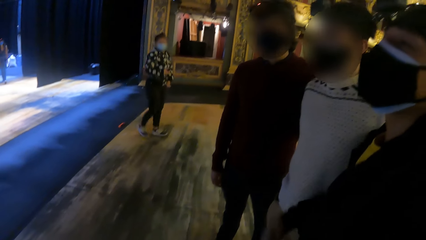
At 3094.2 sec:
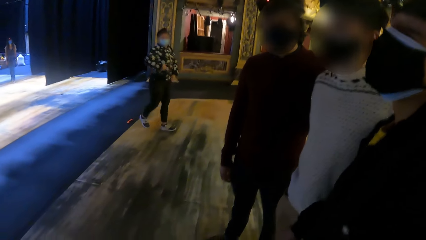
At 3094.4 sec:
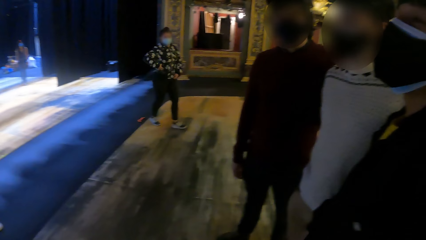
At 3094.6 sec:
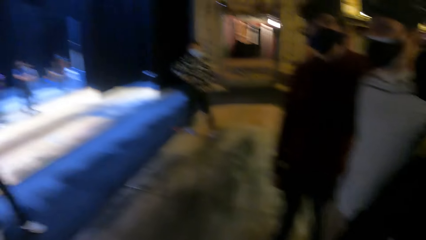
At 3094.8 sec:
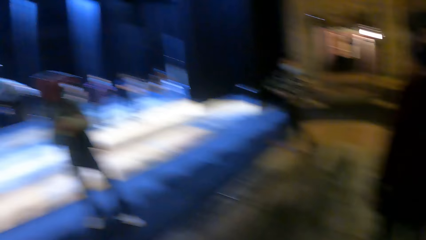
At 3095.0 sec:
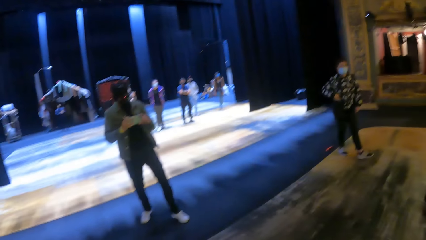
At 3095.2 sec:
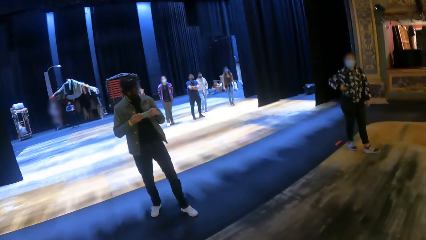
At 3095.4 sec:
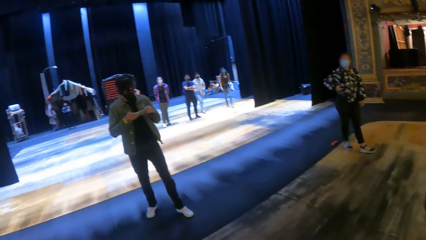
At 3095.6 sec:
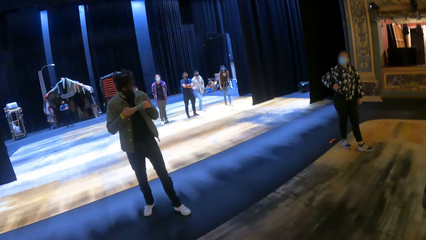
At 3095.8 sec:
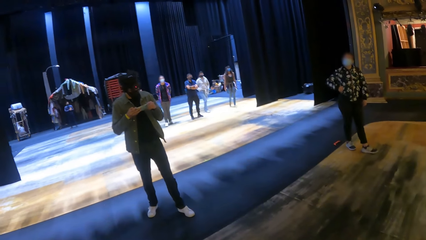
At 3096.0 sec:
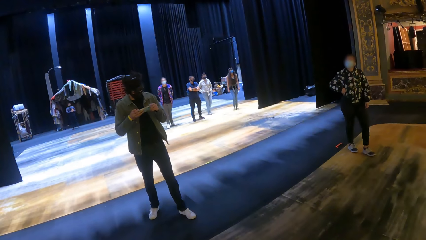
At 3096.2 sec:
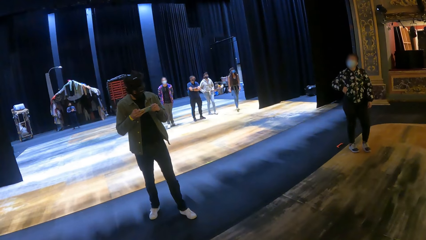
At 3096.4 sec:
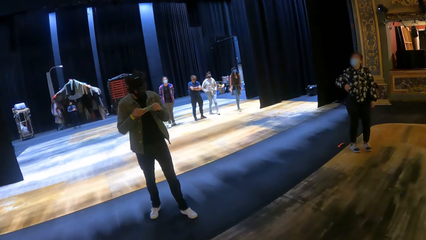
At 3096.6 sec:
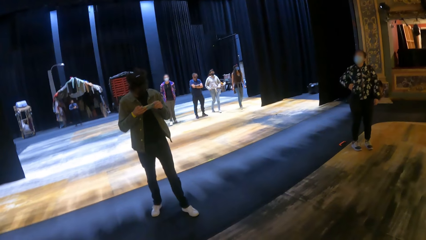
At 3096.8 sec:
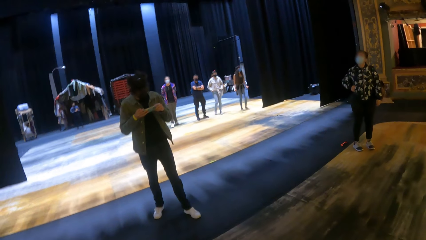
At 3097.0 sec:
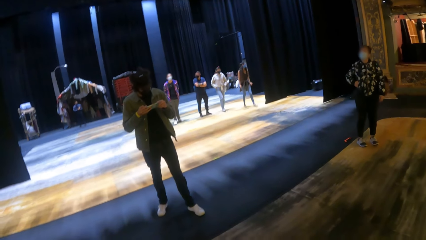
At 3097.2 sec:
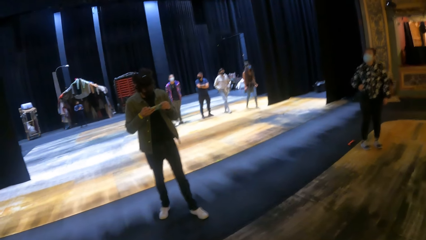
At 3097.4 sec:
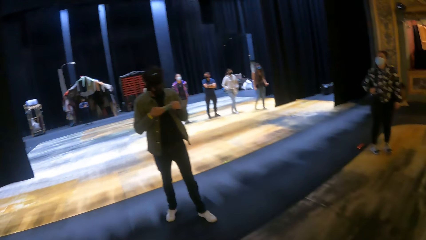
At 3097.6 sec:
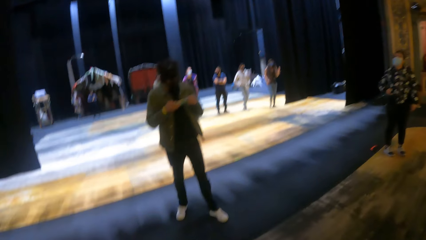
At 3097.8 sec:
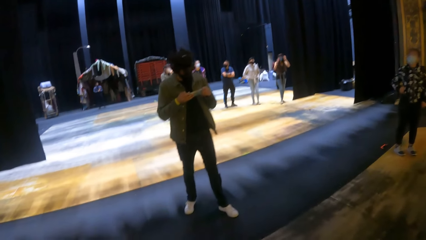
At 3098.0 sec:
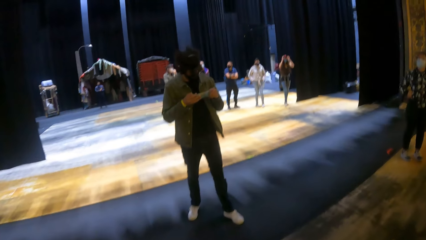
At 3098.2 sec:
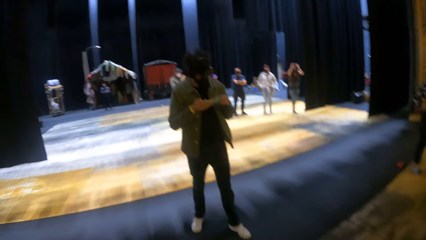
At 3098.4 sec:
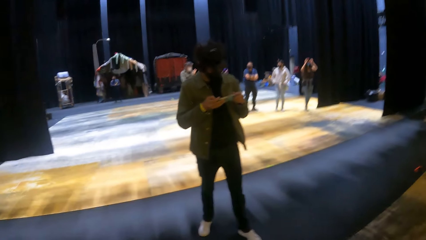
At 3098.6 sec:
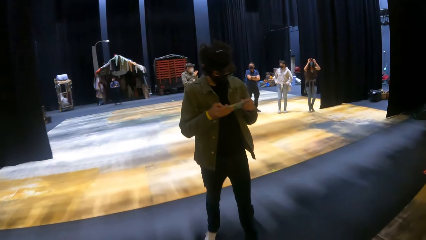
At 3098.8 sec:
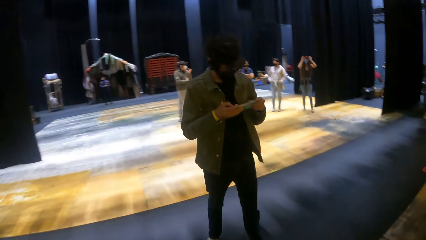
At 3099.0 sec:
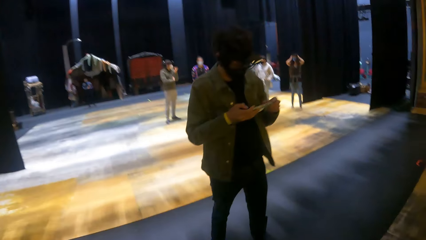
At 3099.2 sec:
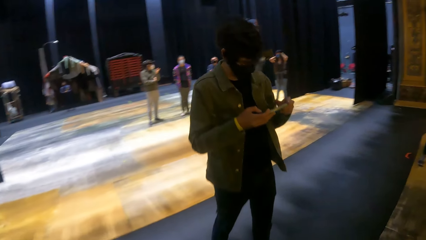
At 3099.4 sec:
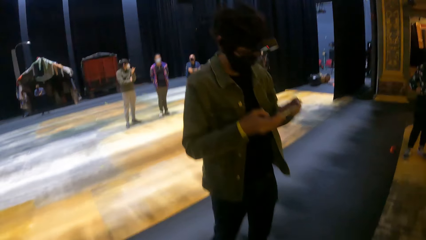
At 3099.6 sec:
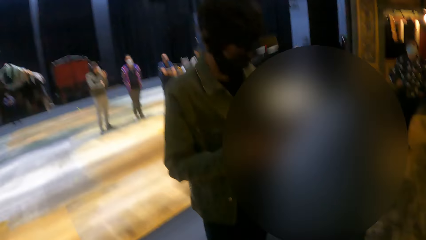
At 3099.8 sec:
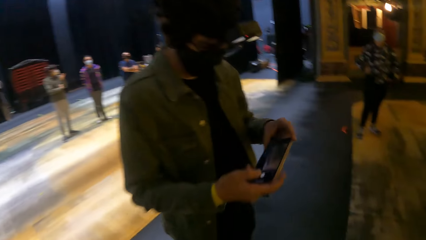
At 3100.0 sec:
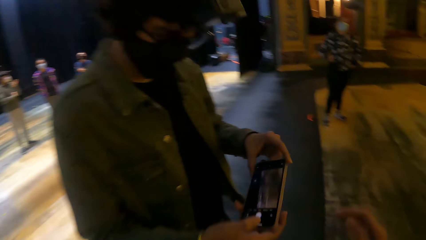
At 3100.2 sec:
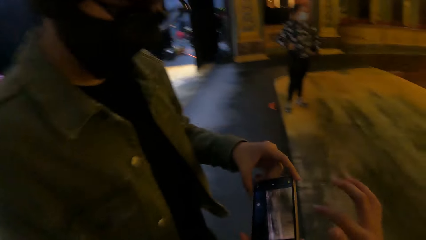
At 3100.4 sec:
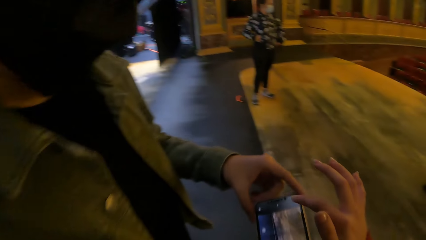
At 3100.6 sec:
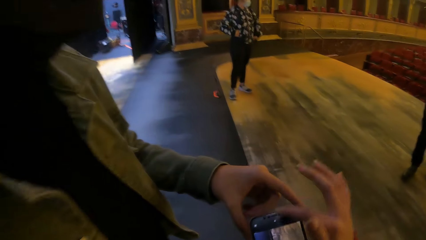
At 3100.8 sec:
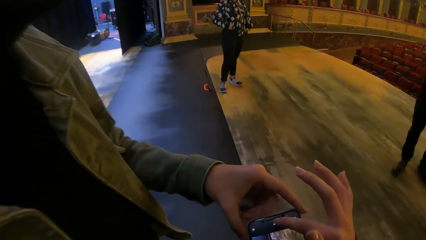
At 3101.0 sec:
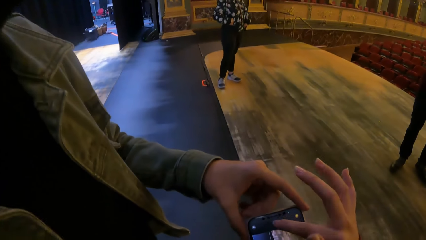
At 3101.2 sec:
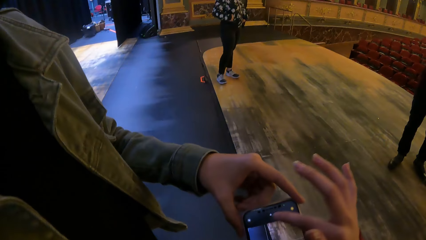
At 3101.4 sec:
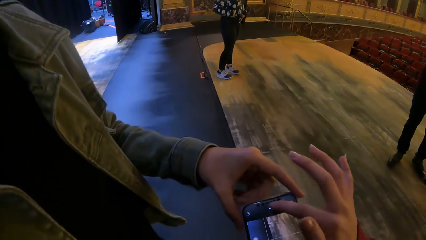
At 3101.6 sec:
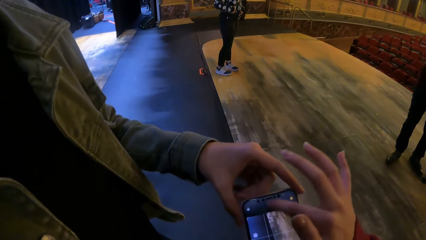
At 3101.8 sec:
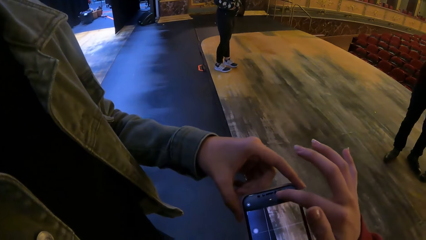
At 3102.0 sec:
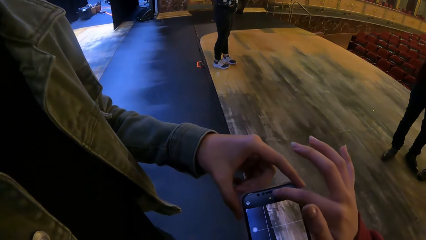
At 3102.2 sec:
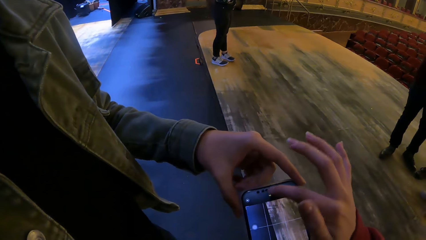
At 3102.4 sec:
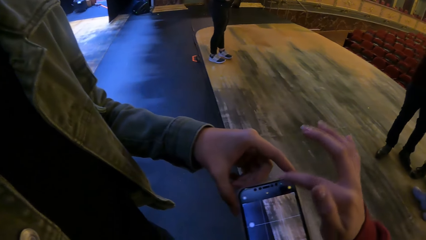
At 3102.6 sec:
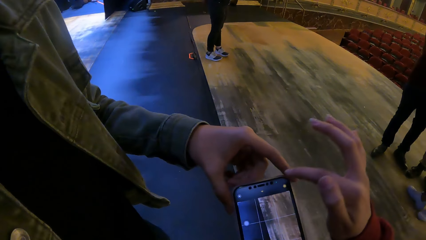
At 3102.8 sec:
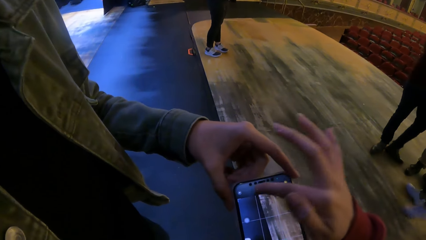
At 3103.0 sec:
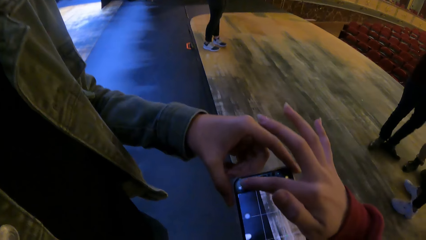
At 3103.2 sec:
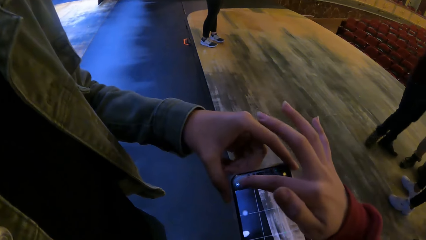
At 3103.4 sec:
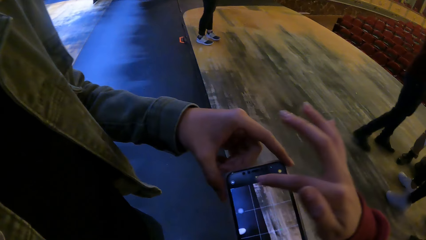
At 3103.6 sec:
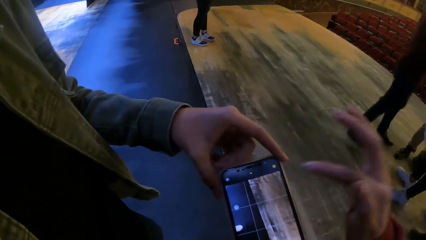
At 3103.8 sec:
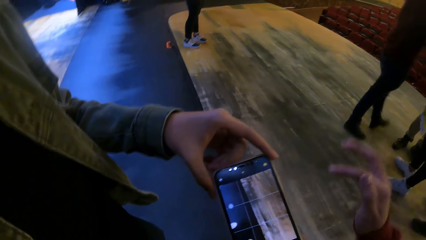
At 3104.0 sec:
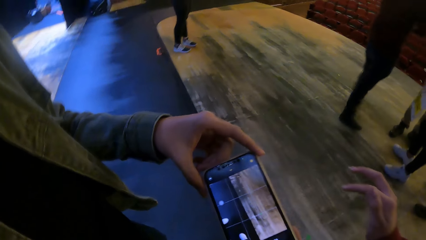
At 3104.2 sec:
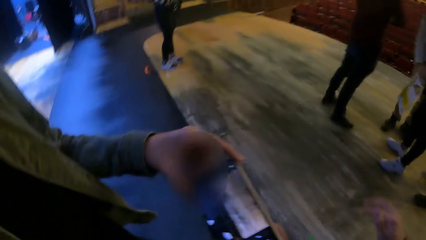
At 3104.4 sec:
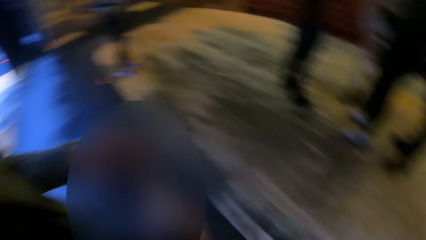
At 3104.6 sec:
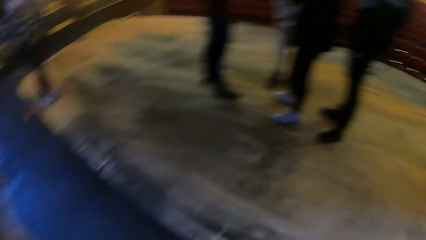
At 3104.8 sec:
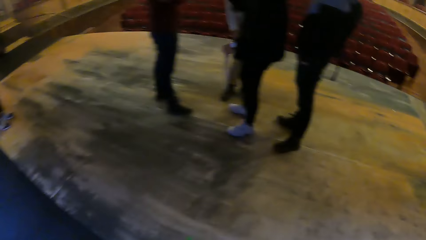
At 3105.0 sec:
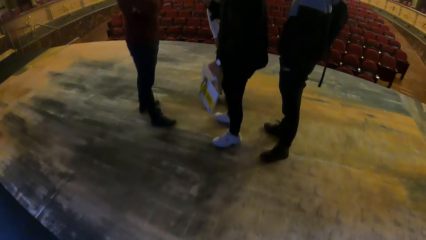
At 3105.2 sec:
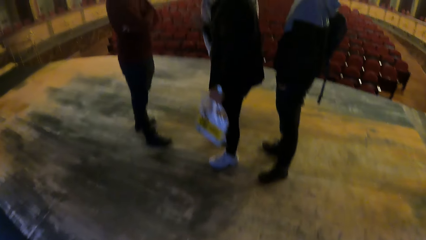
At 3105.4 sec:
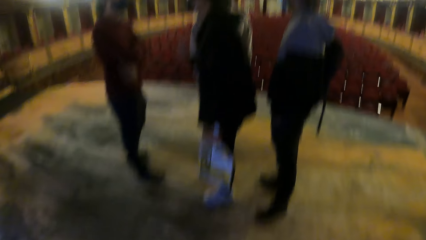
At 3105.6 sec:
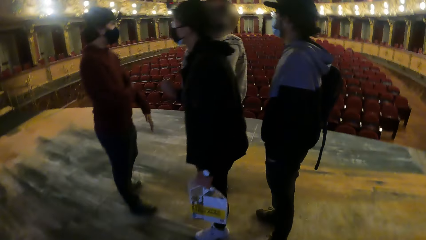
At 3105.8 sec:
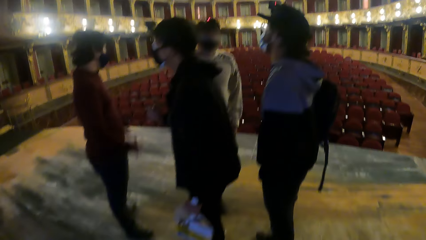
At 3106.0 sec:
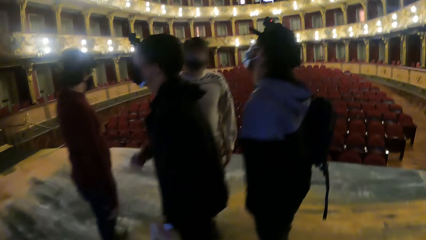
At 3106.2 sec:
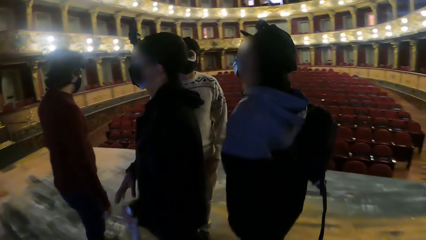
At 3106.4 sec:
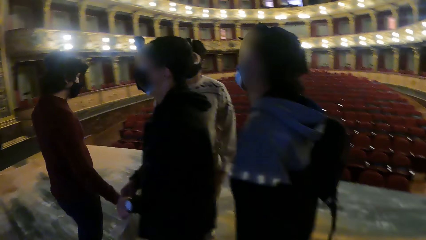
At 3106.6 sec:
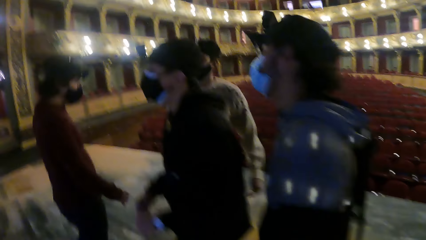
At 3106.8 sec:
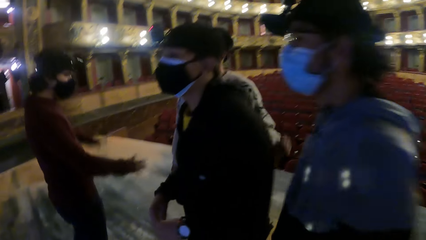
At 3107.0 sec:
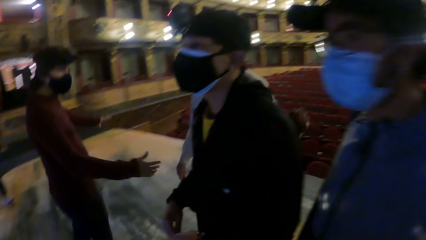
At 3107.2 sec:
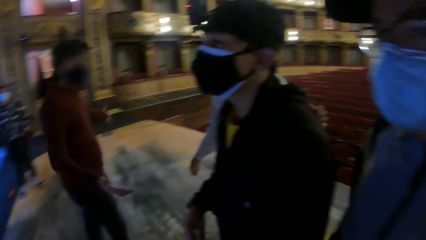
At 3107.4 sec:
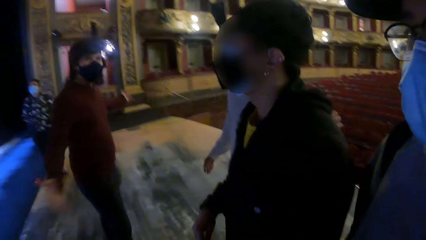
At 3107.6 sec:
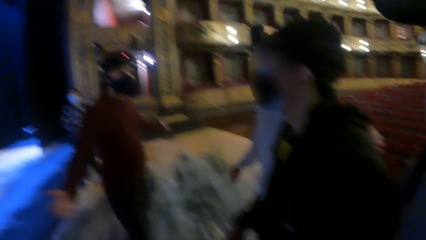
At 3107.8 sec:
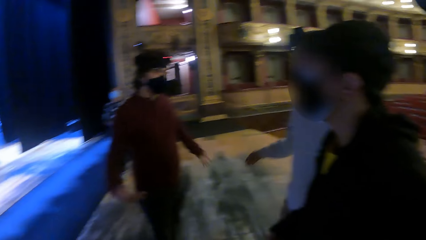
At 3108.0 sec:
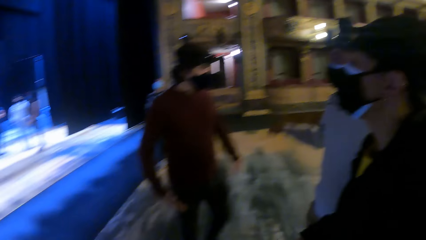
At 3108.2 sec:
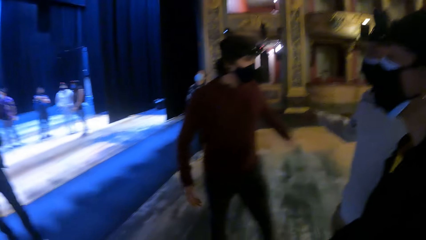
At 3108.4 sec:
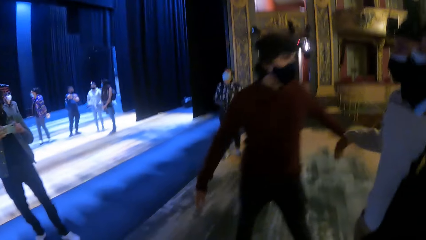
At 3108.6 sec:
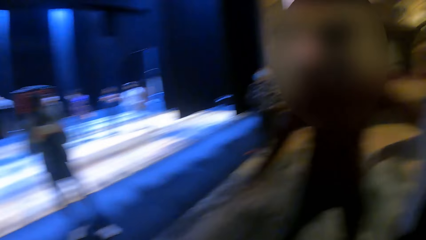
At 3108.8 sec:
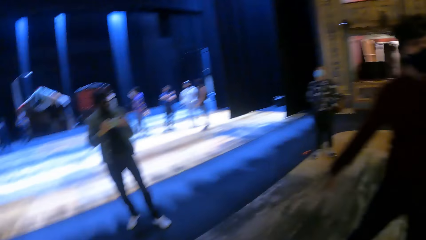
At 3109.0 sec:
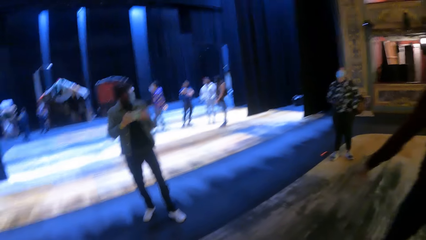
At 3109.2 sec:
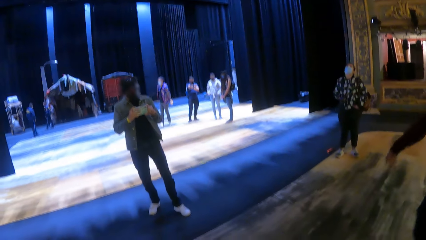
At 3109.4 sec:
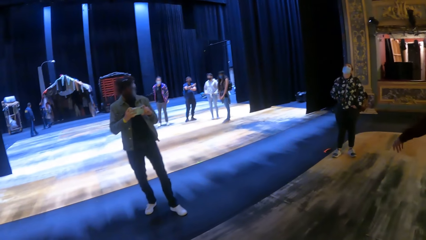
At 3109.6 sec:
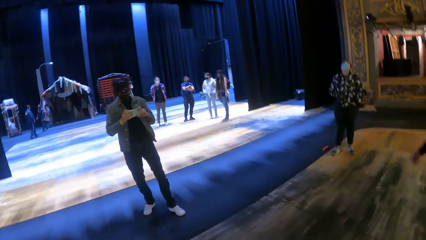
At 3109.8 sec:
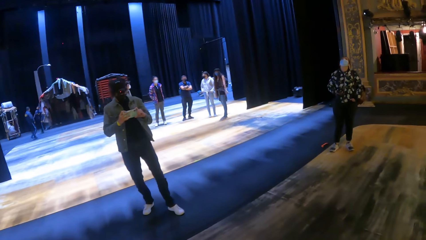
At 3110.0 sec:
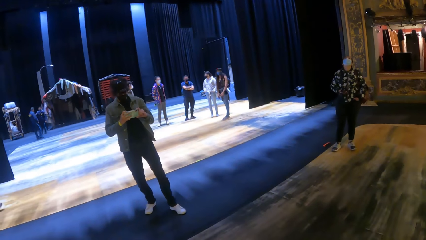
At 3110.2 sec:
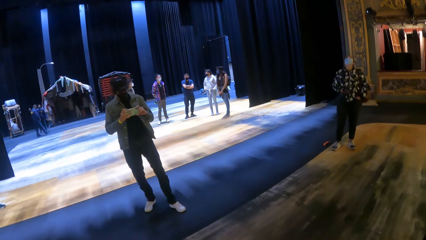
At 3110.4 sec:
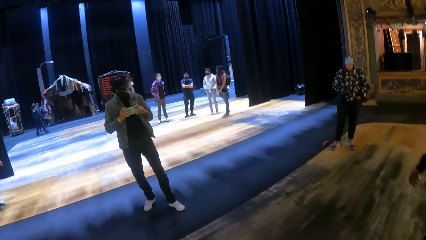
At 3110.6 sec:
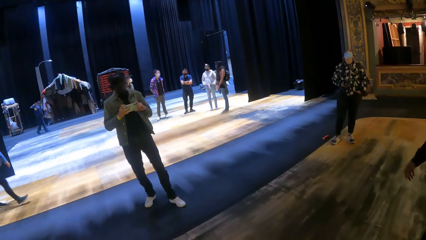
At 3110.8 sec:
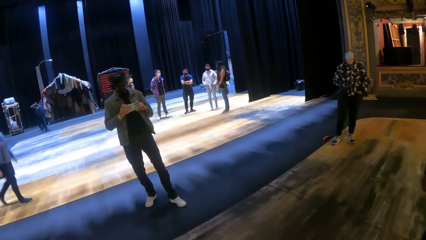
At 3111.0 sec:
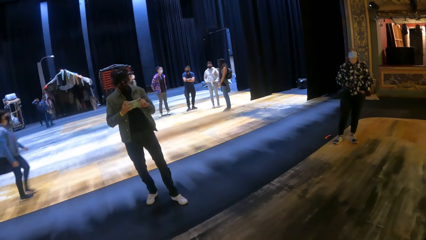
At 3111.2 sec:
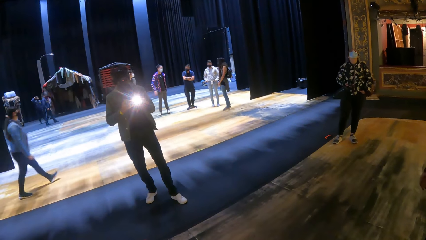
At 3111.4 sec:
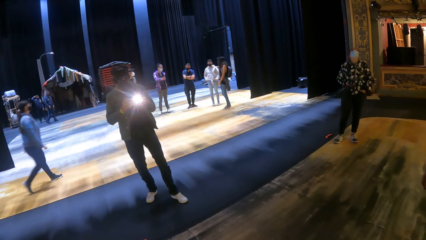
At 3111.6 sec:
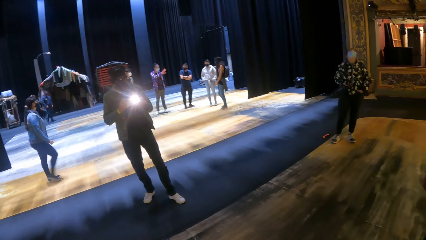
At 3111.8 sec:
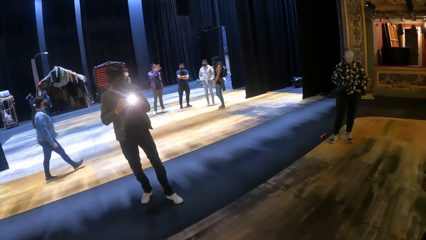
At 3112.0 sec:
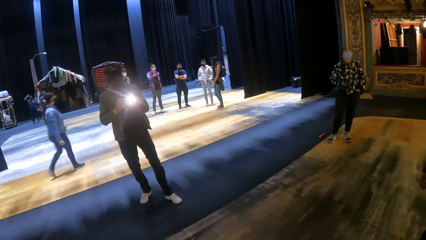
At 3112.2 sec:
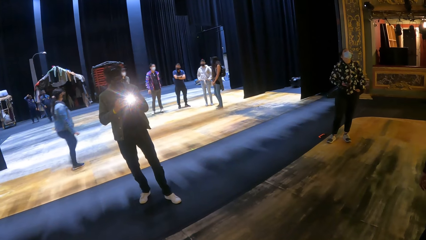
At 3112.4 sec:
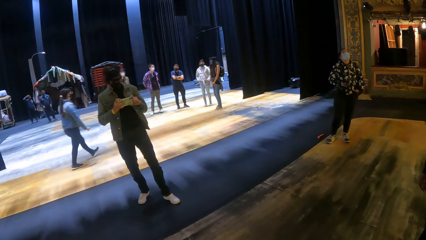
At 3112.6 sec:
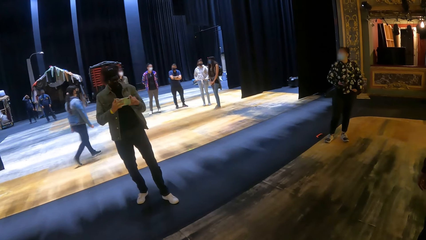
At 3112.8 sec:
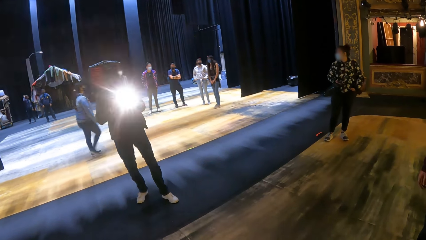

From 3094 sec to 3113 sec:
The man operates the phone with both hands. The camera wearer interacts with the man. She operates the phone in the man's hands with her right hand. She interacts with another man, a third man, a fourth man and a fifth man. The first man takes a picture with the phone in both hands.
